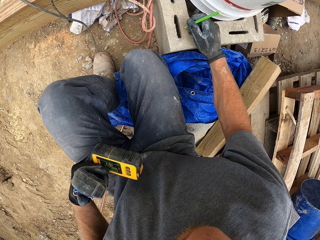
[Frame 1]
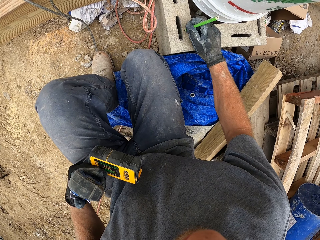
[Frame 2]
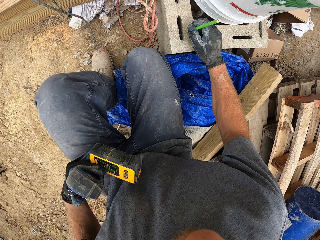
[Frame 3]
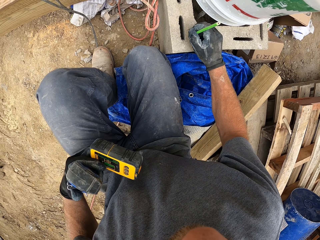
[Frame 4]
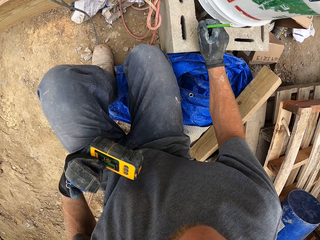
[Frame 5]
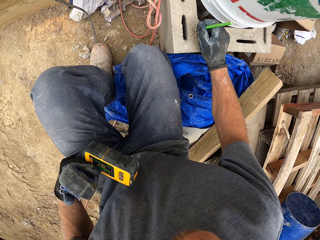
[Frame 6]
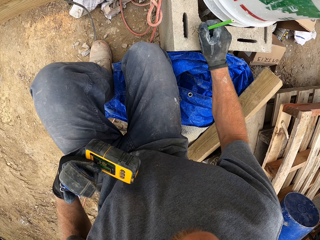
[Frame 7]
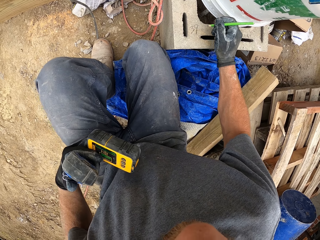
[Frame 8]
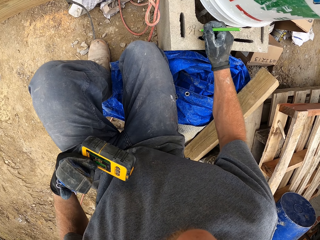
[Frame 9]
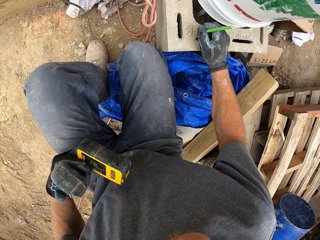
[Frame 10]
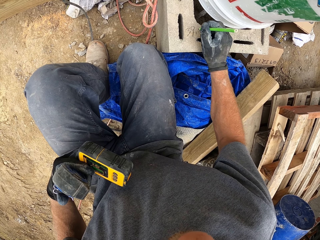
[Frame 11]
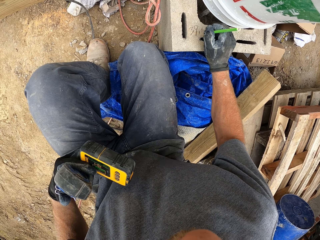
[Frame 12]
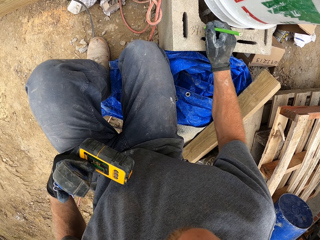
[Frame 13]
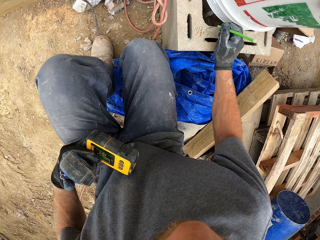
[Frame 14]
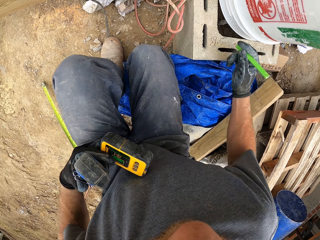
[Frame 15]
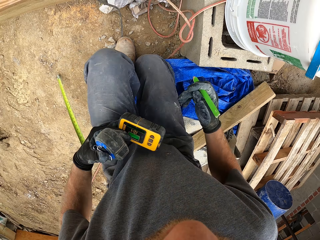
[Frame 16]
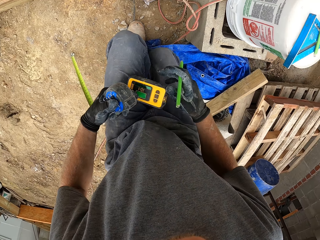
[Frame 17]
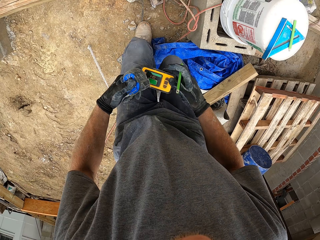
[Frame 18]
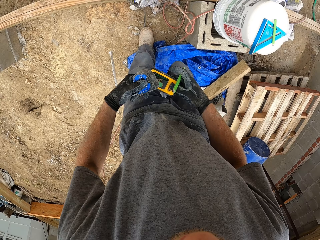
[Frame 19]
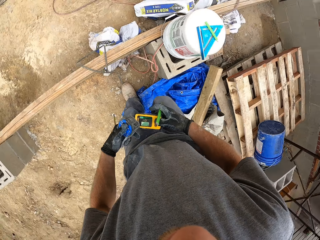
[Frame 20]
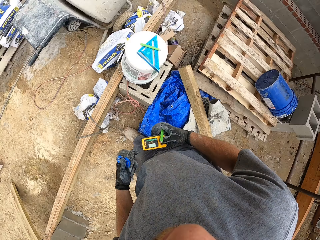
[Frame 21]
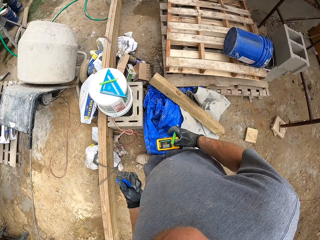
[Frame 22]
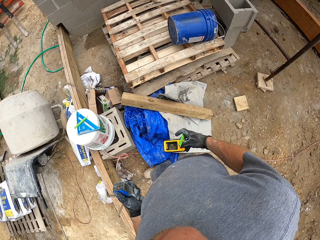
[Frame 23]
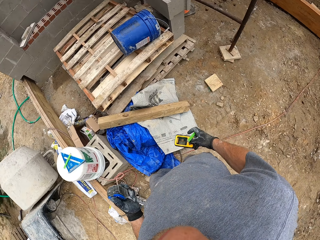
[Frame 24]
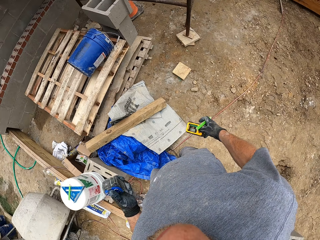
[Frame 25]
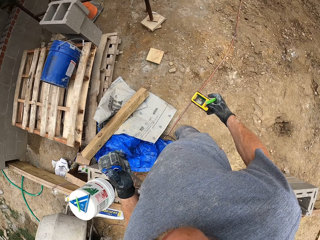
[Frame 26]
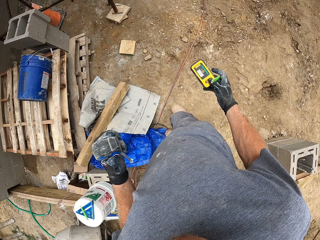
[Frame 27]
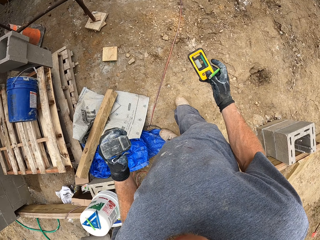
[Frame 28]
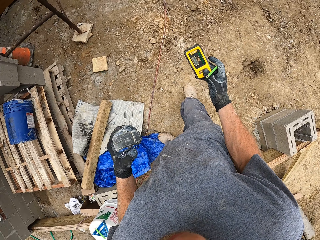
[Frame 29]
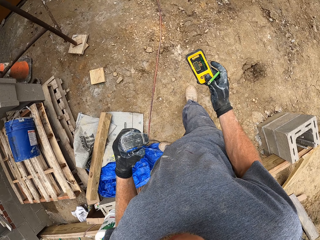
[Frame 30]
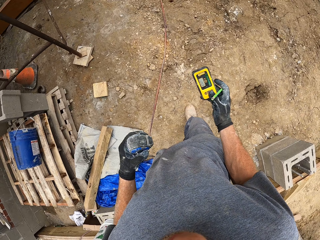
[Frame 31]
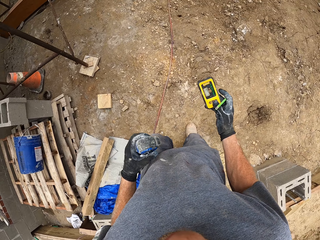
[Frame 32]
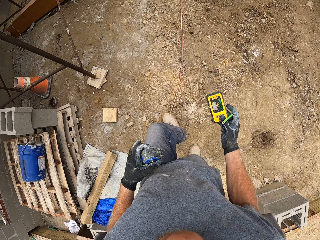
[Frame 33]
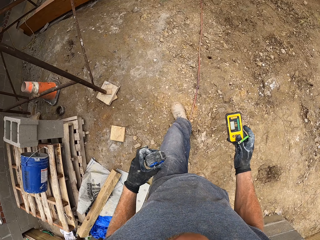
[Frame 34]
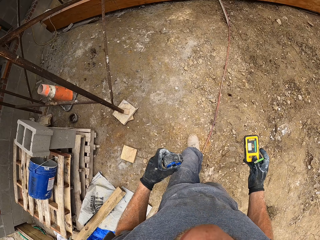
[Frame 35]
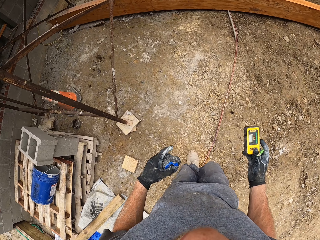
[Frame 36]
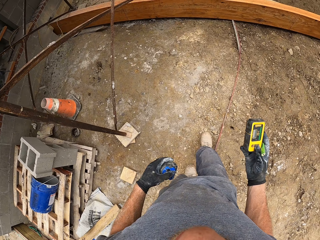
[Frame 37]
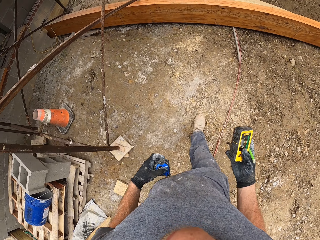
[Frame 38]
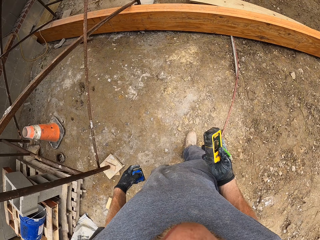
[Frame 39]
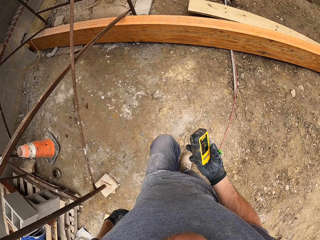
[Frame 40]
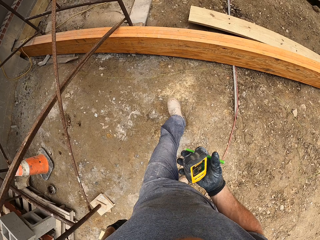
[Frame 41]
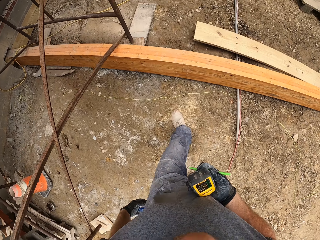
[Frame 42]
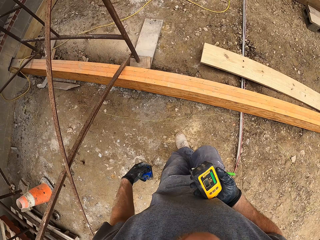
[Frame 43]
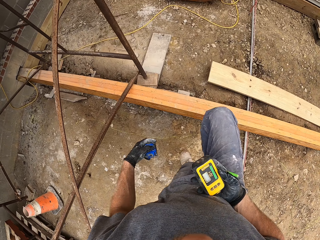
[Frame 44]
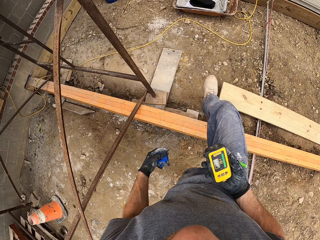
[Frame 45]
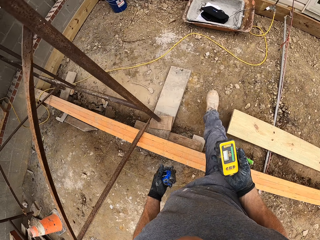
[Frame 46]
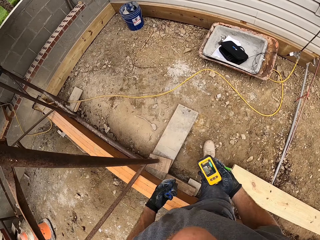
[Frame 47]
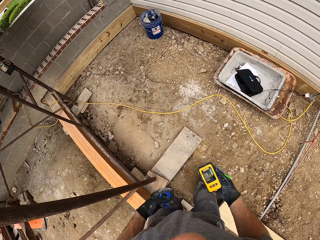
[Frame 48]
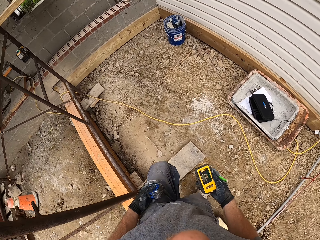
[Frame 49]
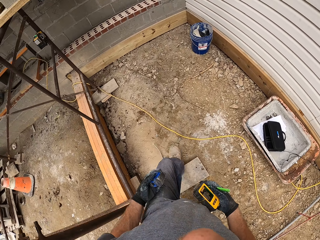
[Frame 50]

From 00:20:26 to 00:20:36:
The camera wearer writes on the block with the marker. They walk around the construction site.

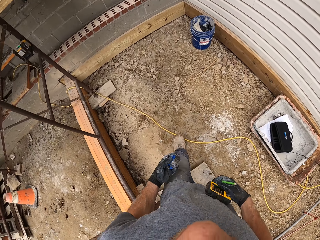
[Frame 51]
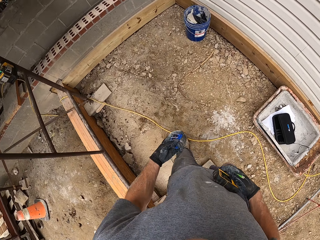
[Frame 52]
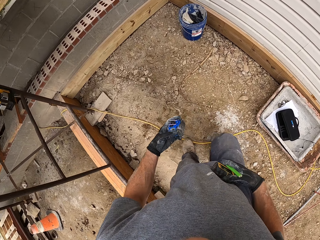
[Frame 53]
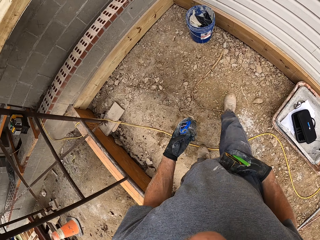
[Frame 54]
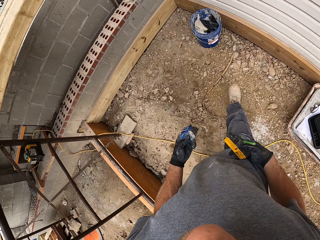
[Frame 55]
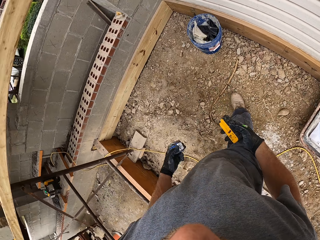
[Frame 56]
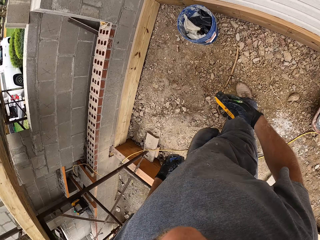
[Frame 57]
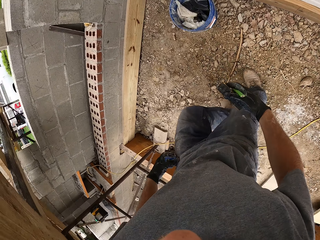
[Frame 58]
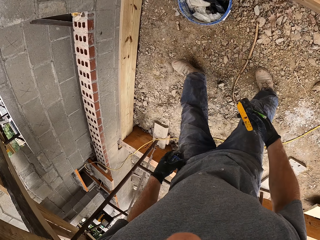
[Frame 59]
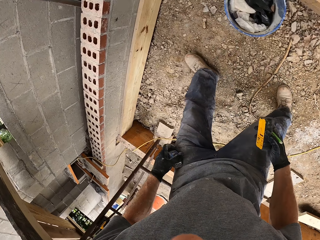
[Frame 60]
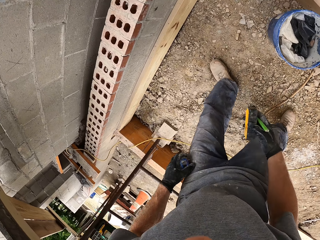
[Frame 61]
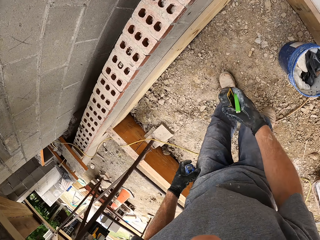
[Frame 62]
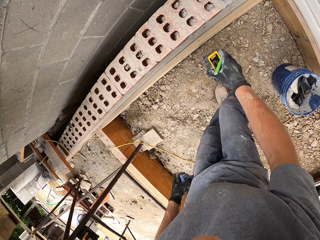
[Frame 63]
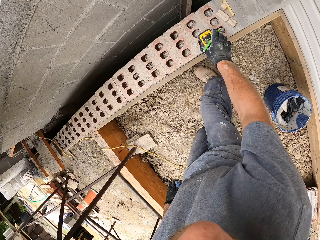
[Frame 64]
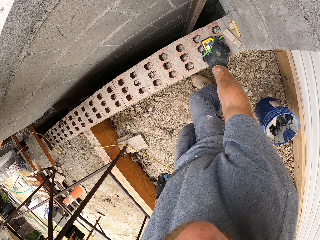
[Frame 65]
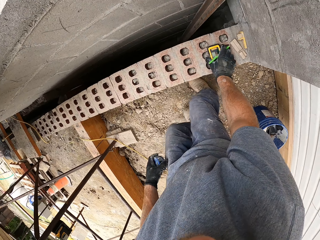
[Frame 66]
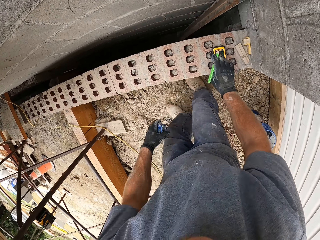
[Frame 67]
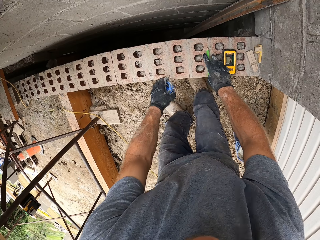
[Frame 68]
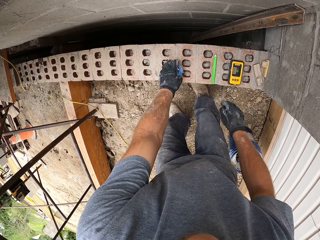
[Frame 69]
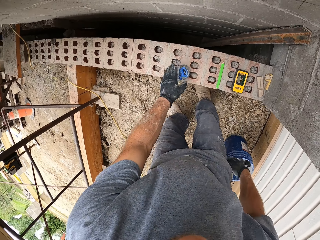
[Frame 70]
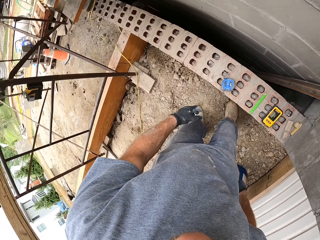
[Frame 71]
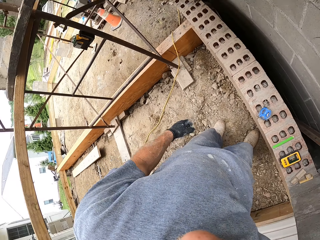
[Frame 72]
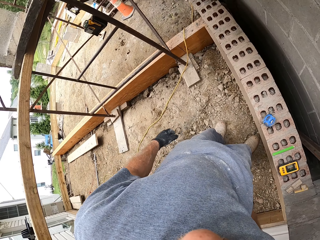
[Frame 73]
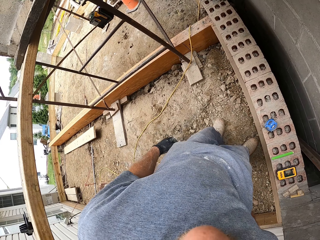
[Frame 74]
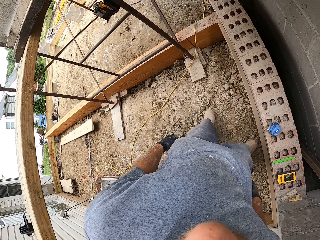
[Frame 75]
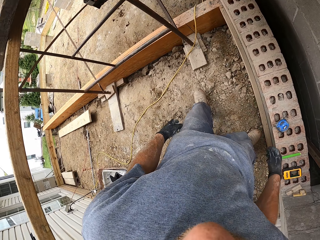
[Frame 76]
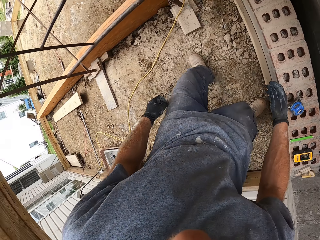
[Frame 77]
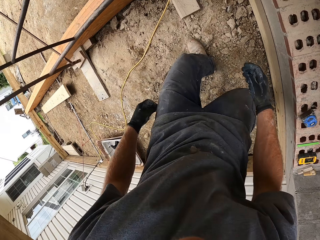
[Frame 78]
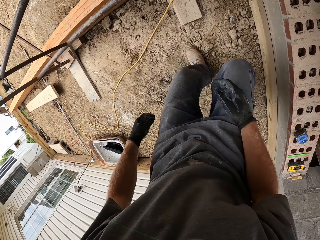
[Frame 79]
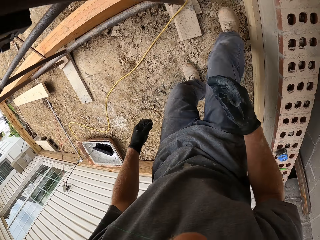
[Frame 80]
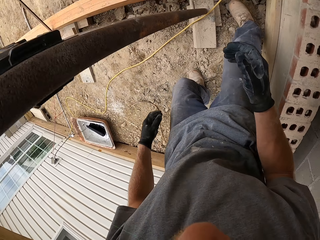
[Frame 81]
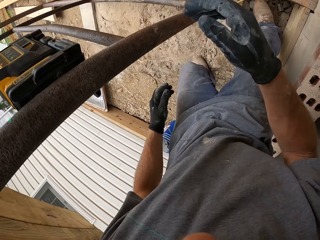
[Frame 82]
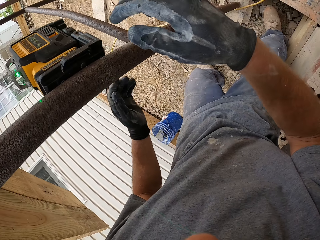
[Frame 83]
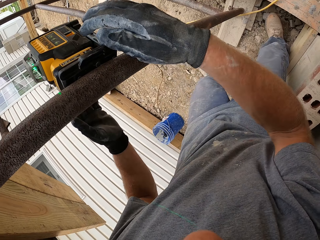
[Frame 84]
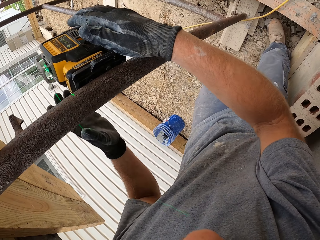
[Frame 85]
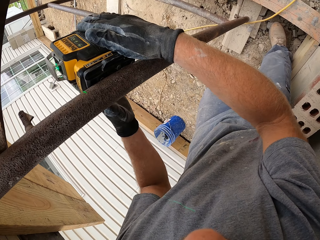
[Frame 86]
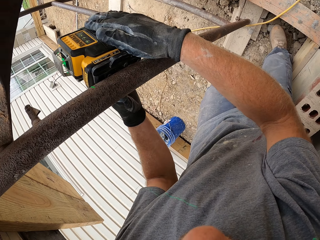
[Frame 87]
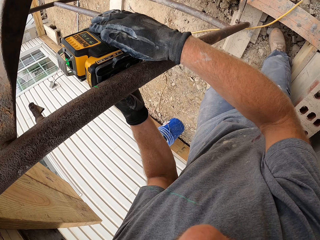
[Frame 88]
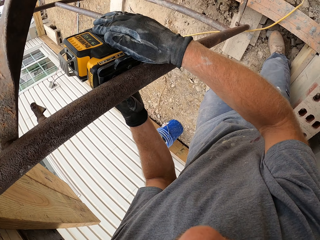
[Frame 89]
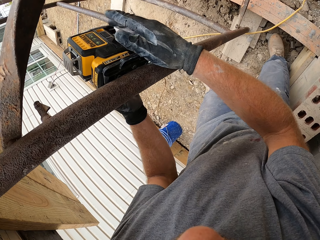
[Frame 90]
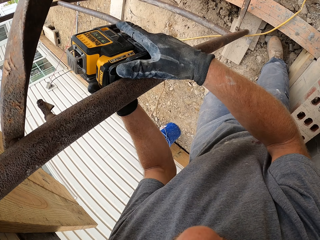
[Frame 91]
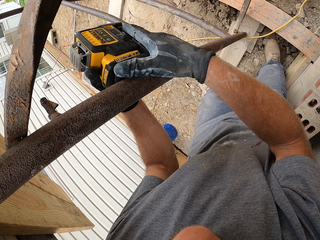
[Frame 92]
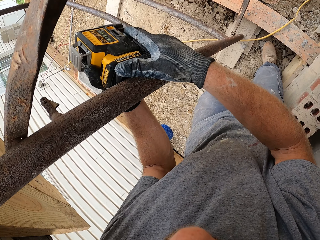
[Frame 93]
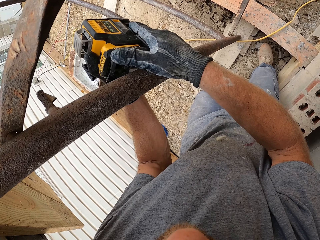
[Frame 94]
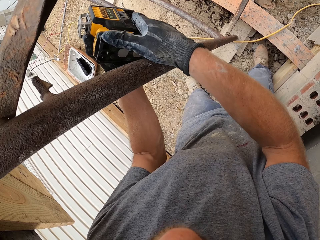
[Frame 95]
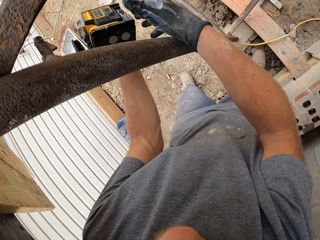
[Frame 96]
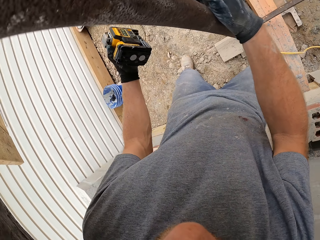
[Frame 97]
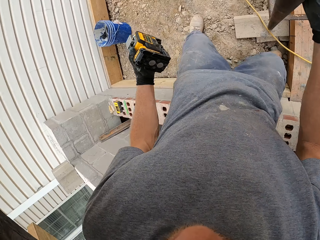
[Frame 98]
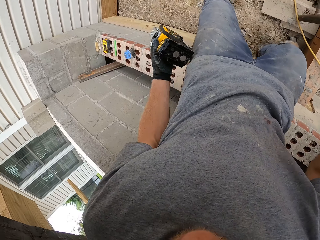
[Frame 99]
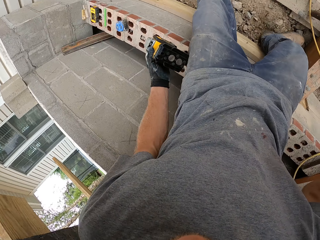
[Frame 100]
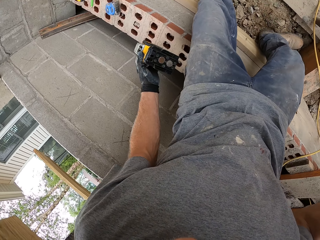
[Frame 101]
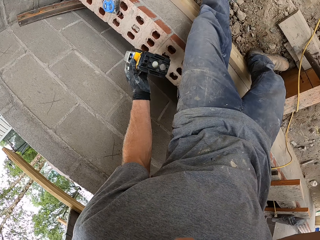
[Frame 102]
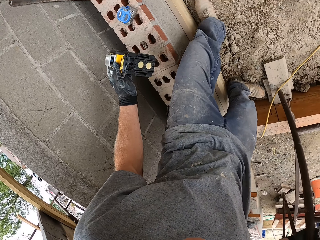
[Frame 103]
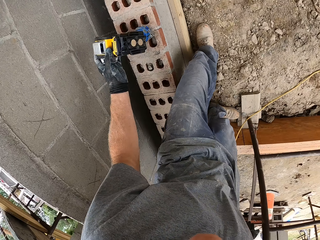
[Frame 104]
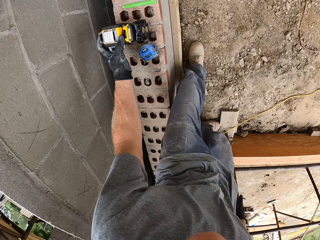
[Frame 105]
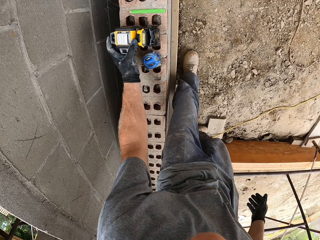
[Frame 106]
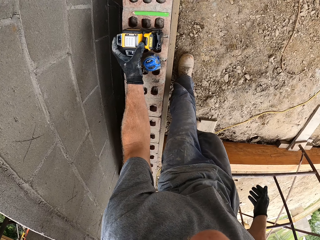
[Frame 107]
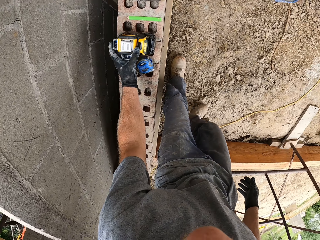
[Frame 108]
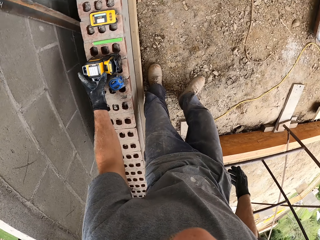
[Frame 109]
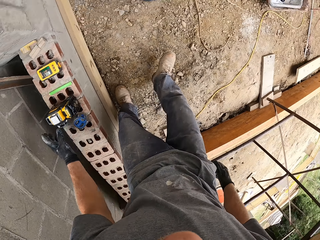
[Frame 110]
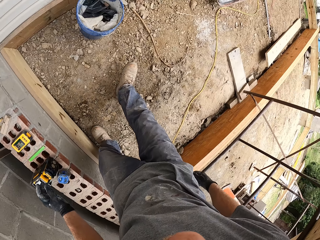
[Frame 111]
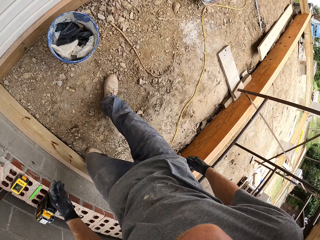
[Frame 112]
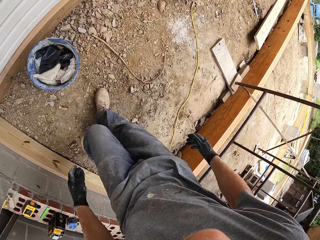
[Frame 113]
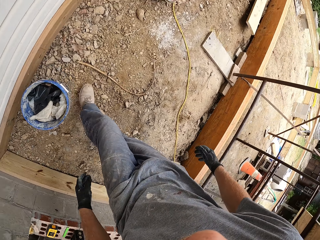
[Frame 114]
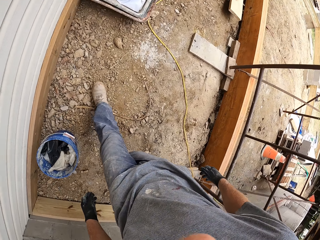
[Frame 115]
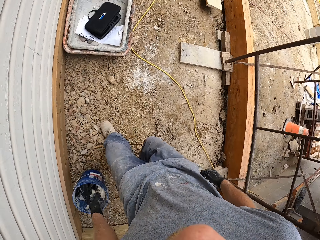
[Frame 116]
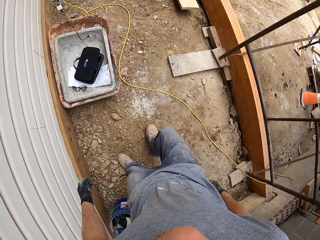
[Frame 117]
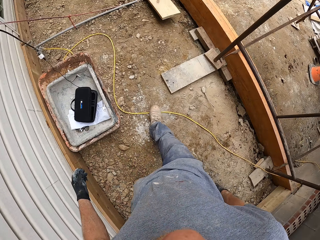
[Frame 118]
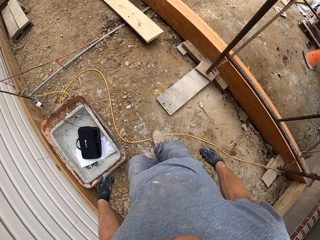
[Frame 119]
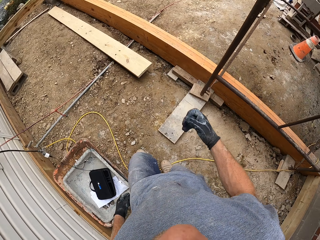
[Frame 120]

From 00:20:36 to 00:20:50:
The camera wearer drops the laser measure on a block wall. They drop the marker on the block wall and drop the measuring tape on the block wall. They move a step. They turn off the laser level. They touch a DeWalt battery. They remove the laser level from a scaffold. They remove the DeWalt battery. They drop the laser level on the block wall. They put the DeWalt battery on the wall. They walk around the construction site.
